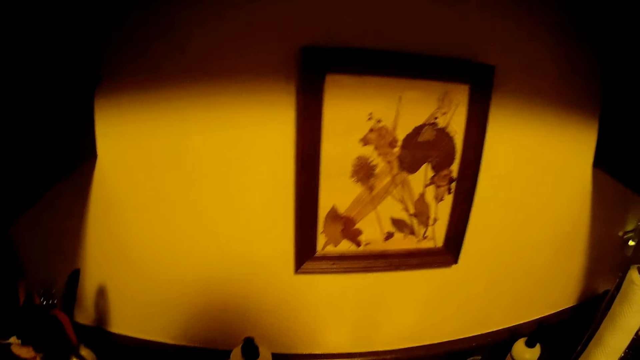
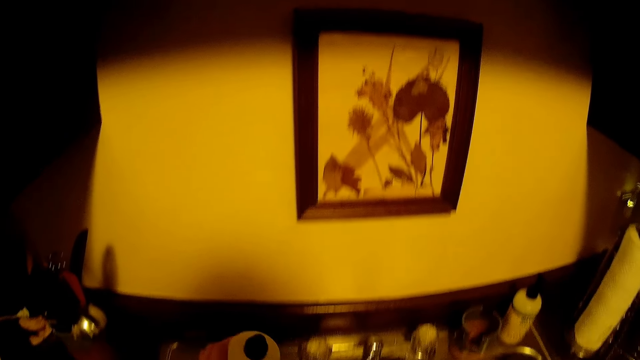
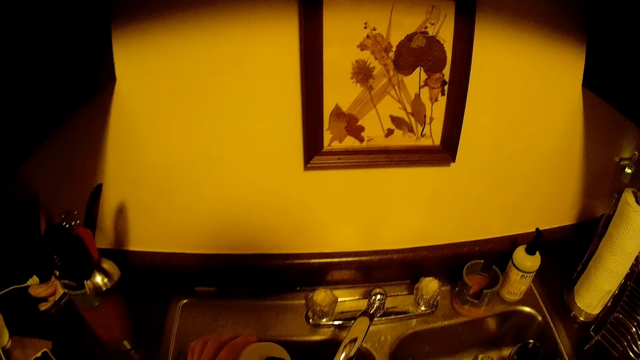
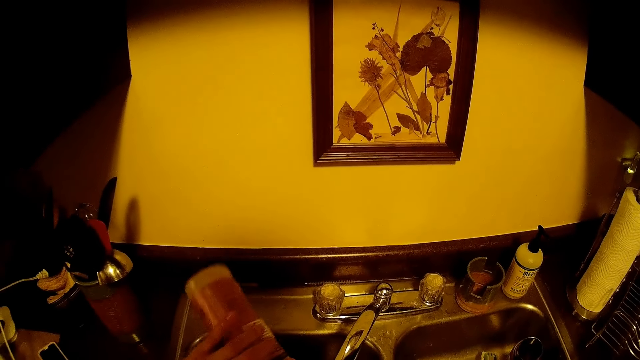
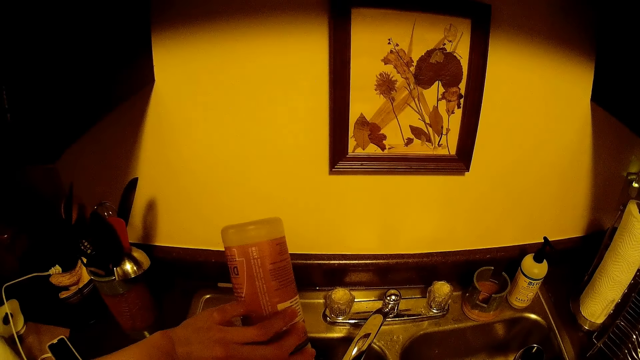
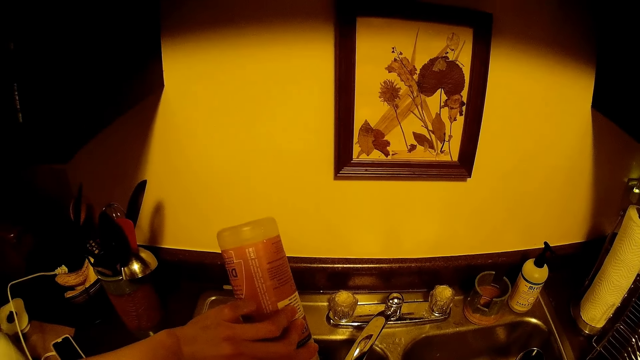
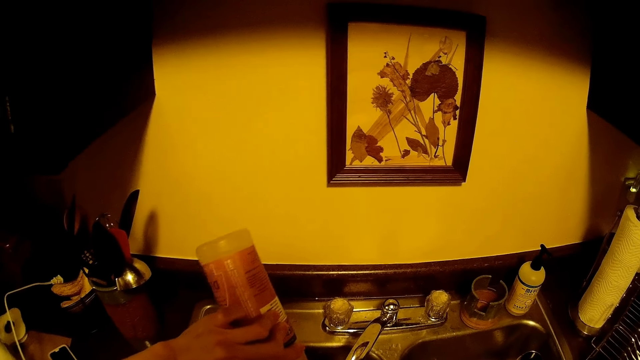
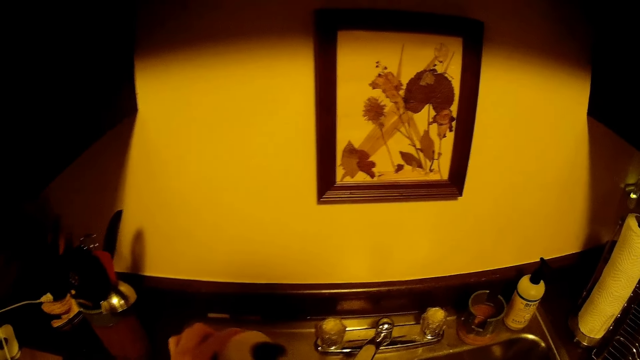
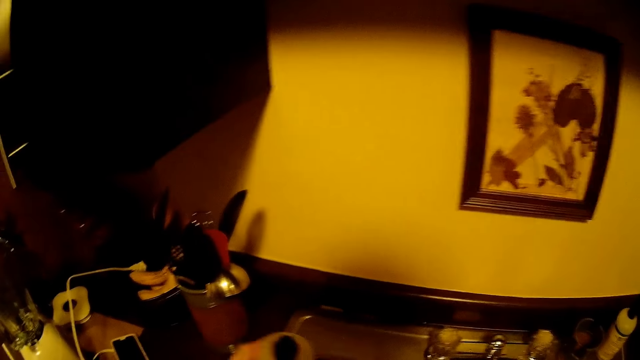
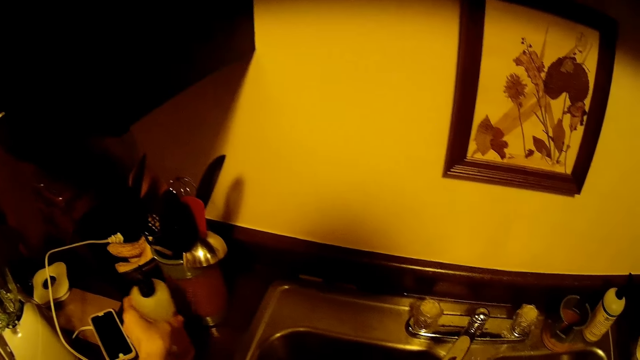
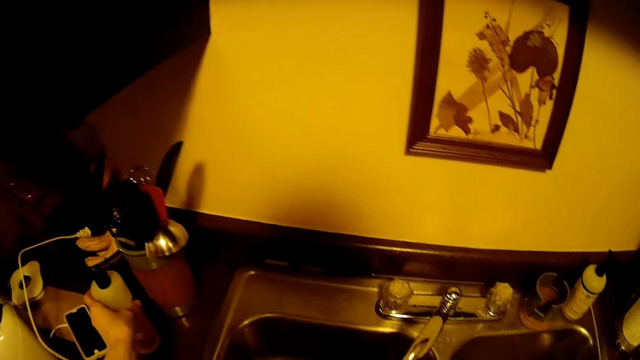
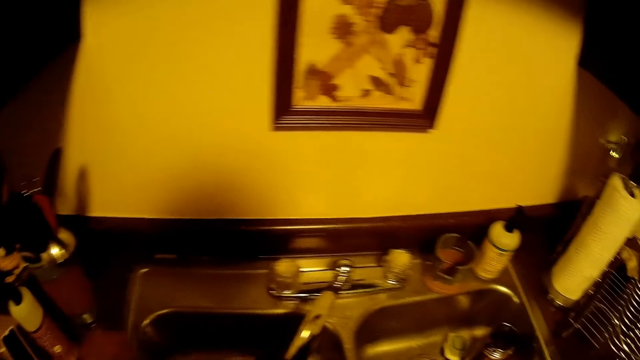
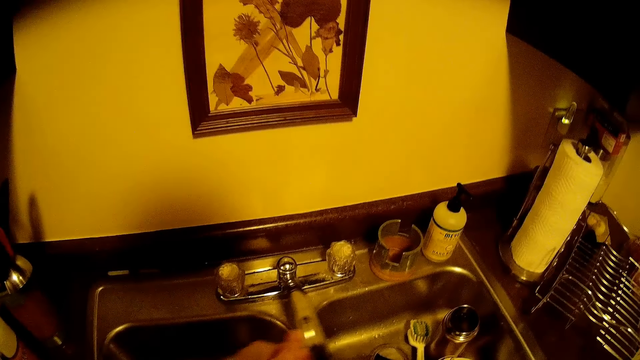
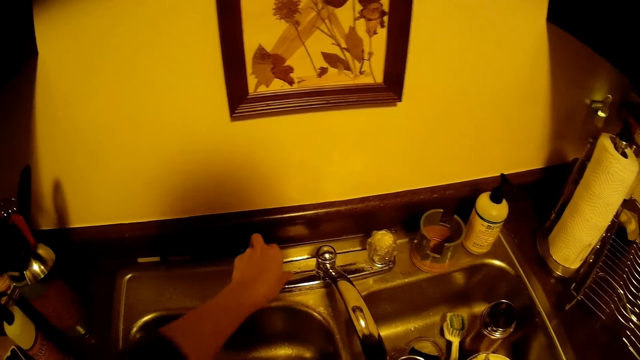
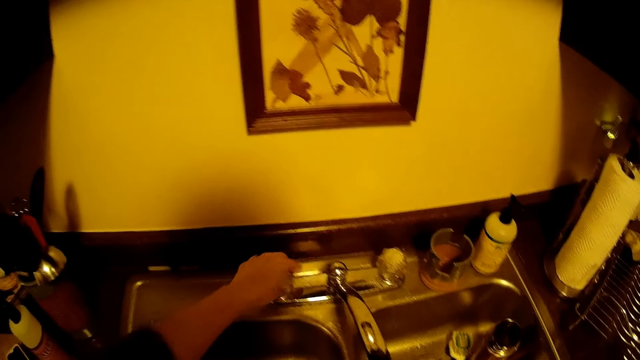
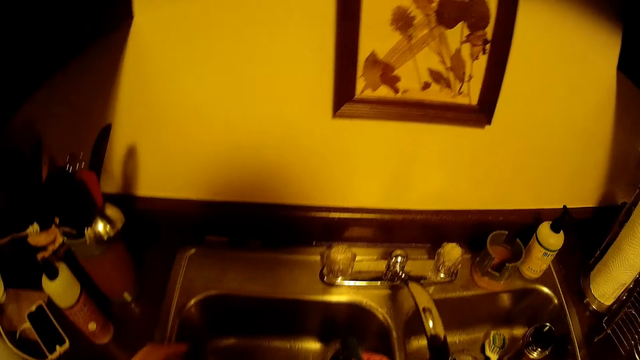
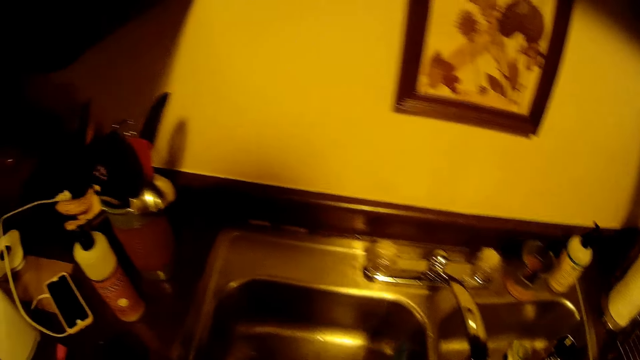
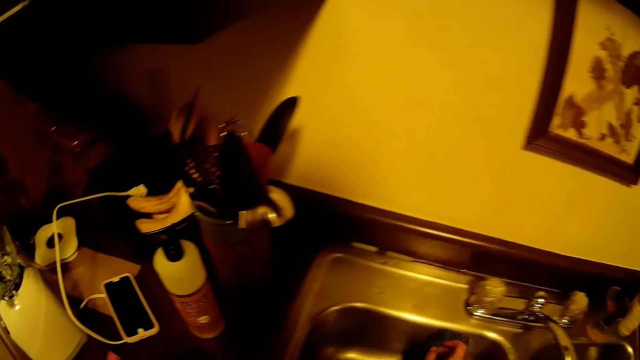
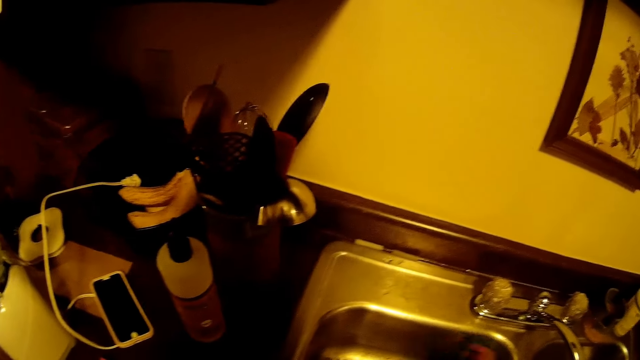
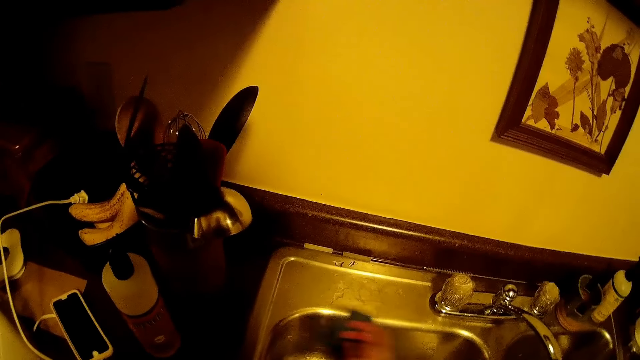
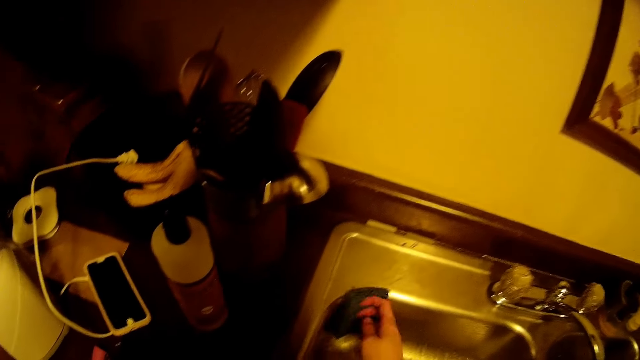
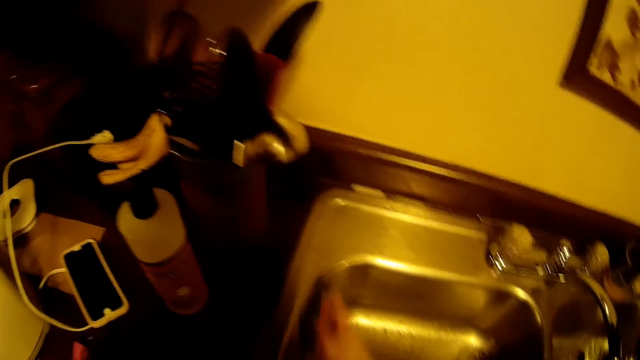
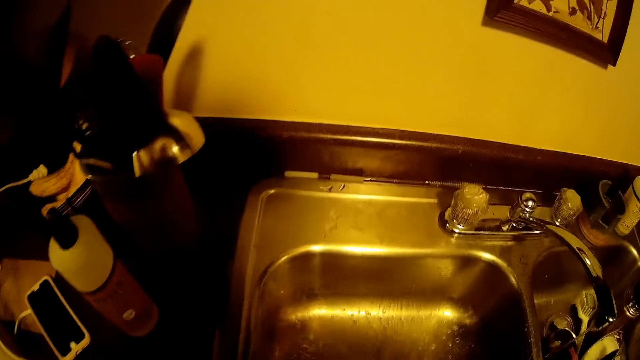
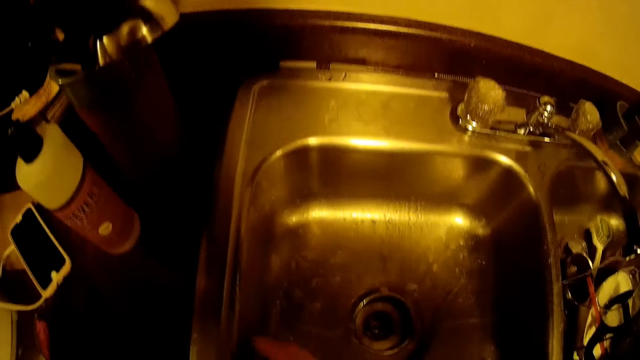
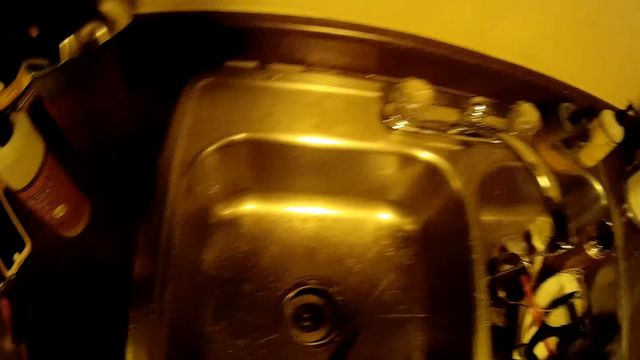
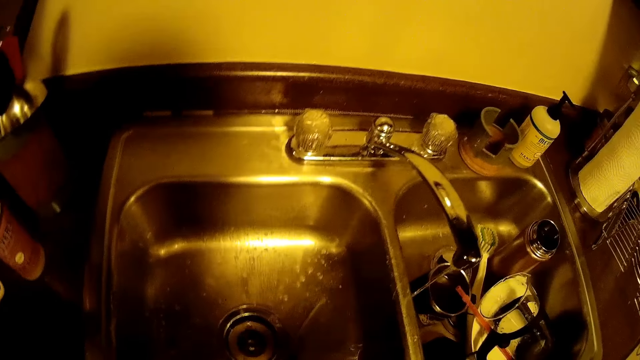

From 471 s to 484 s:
The camera wearer picks up the soap bottle. They put the soap in the sponge. They put the soap bottle on the counter. They move the tap. They close the tap. They wash the sink.

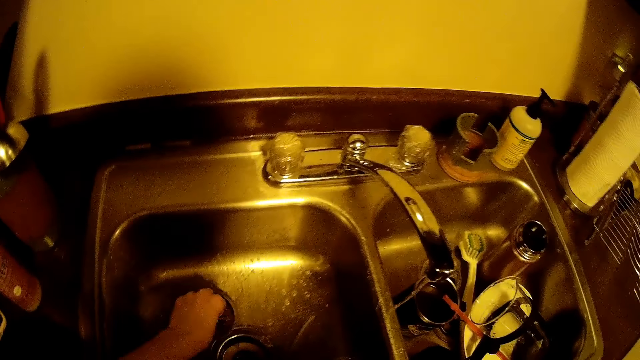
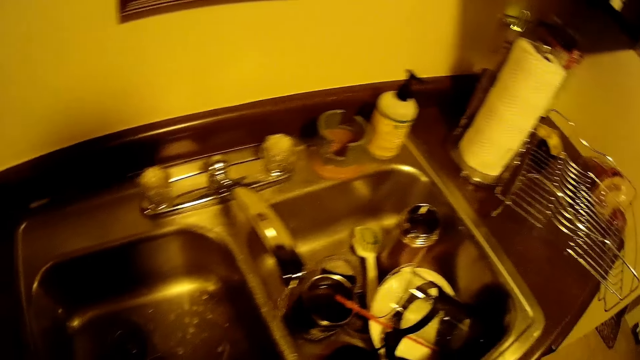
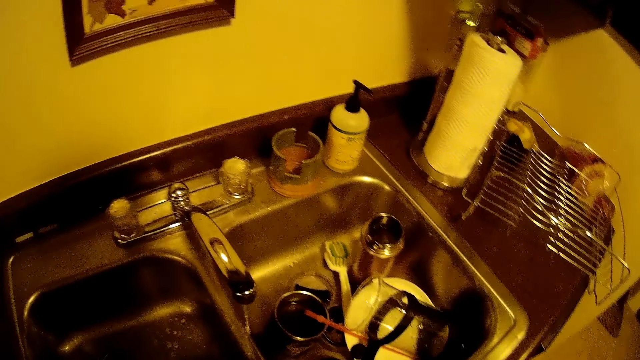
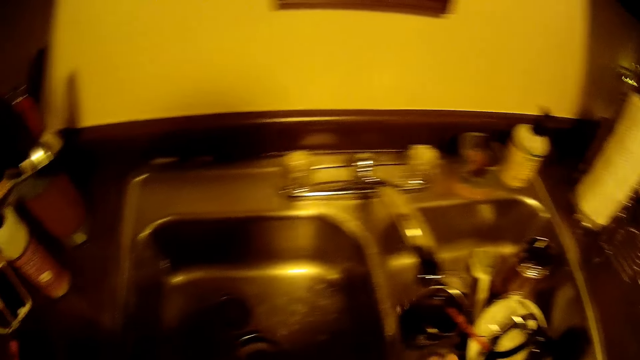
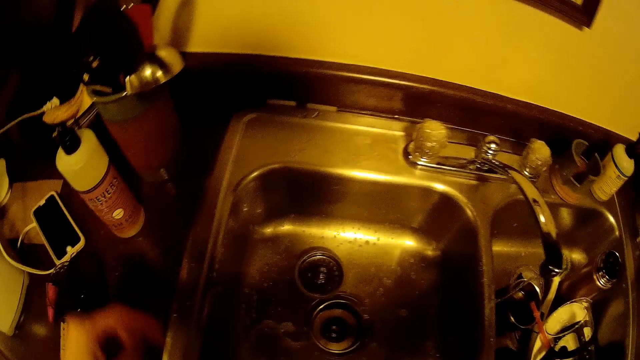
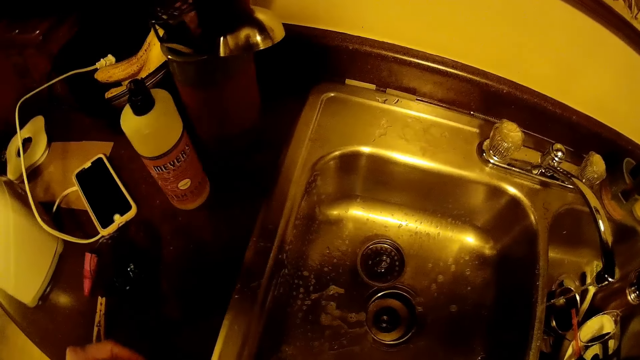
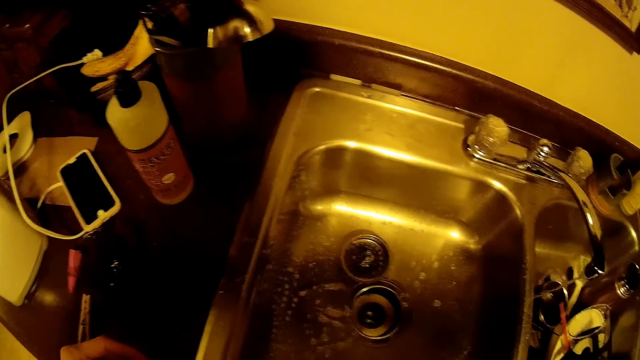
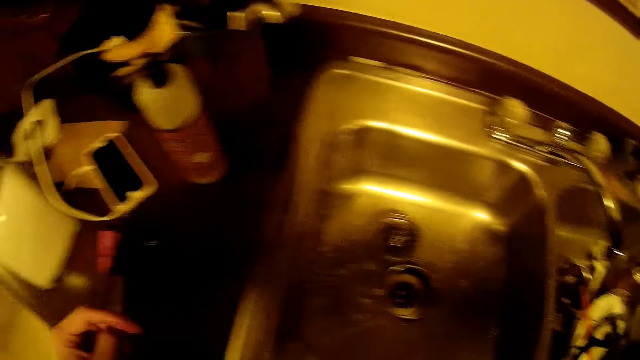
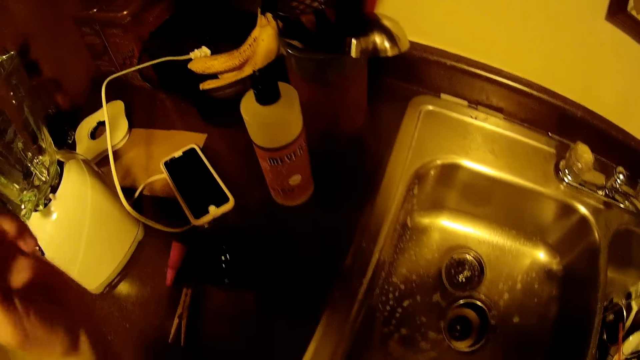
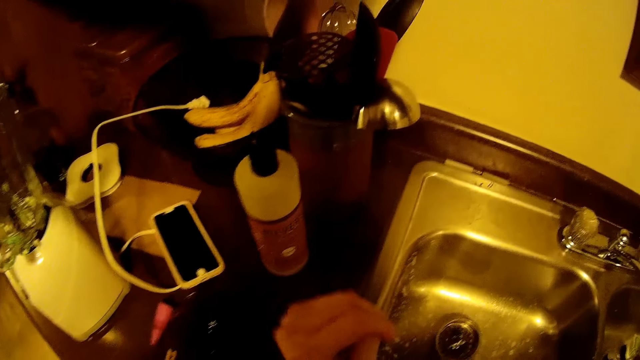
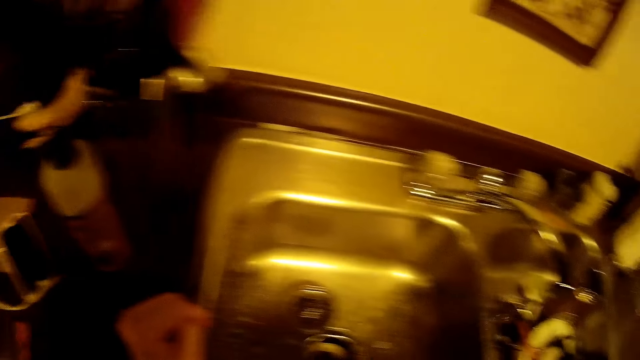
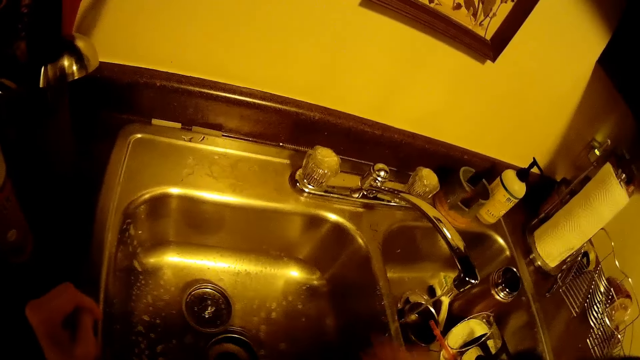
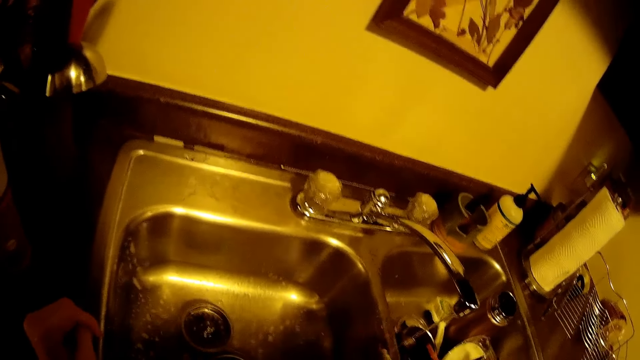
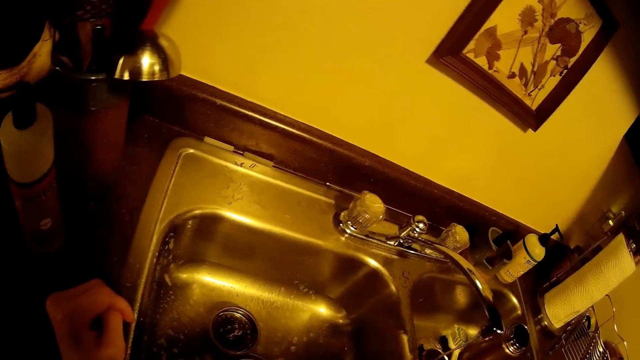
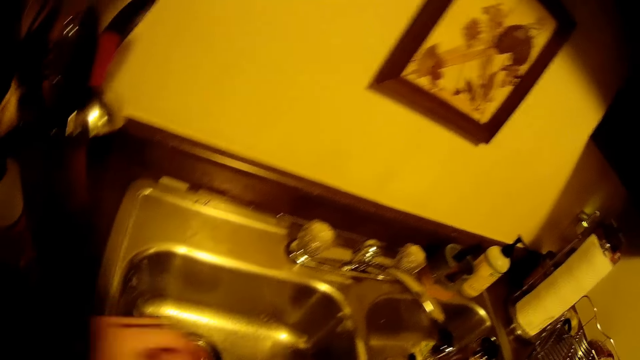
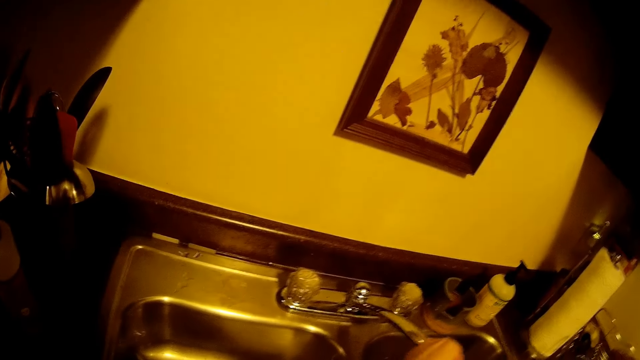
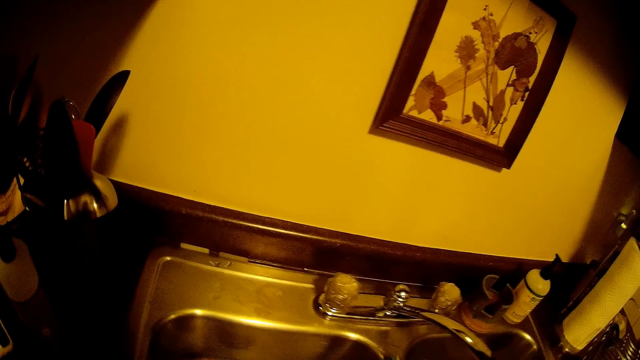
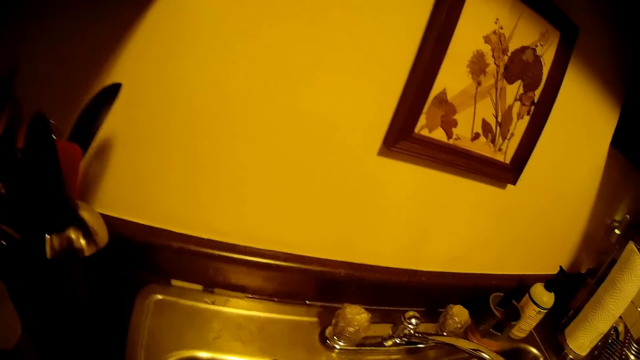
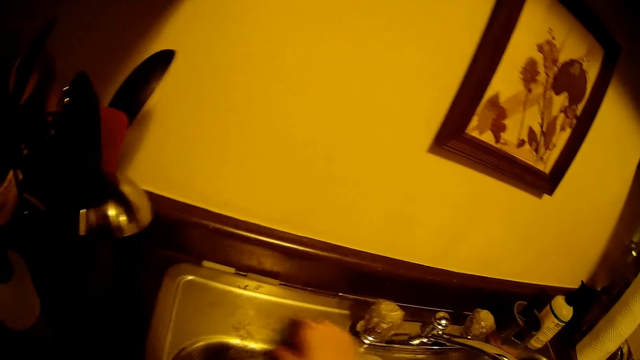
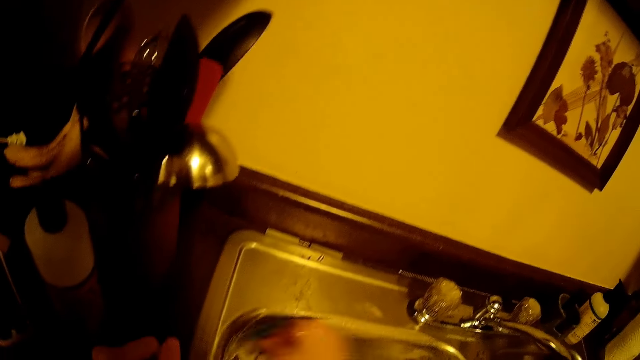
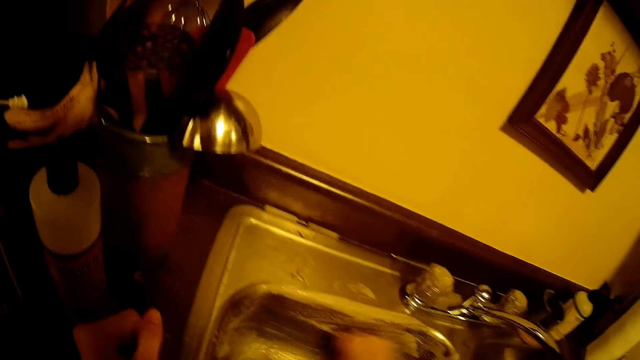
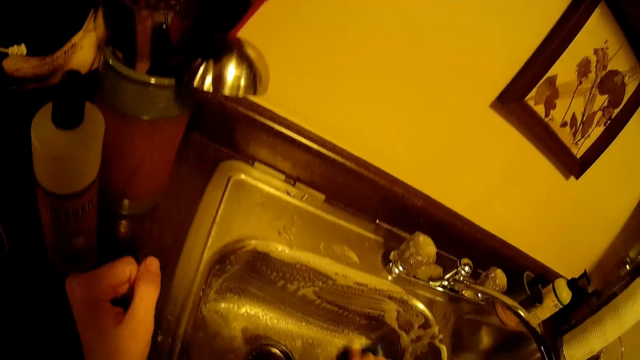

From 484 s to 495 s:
The camera wearer moves the tap.
